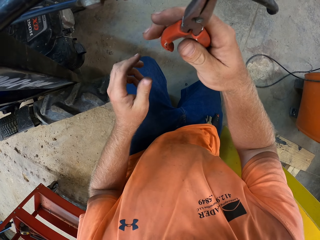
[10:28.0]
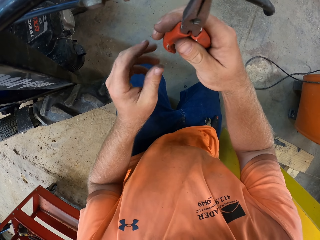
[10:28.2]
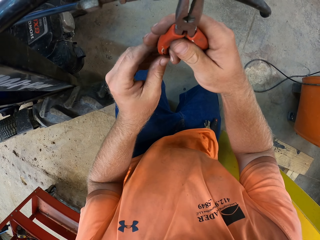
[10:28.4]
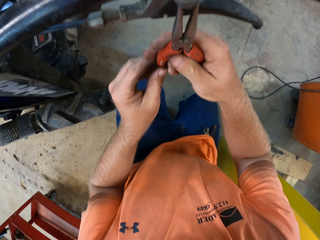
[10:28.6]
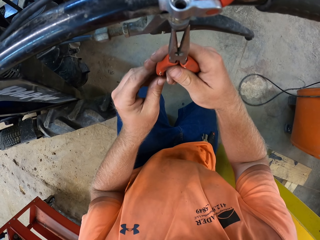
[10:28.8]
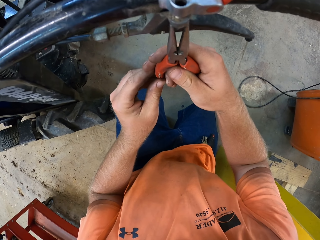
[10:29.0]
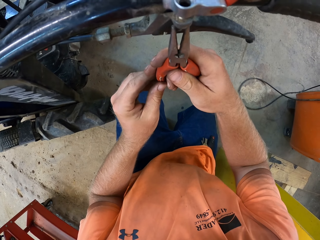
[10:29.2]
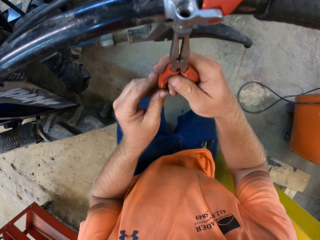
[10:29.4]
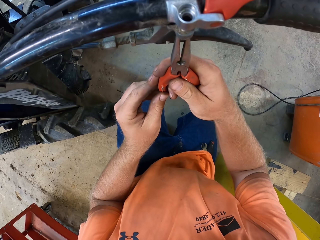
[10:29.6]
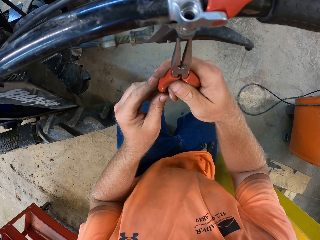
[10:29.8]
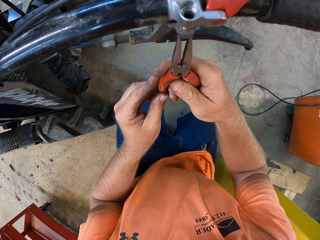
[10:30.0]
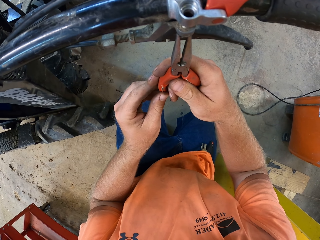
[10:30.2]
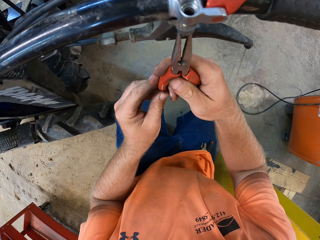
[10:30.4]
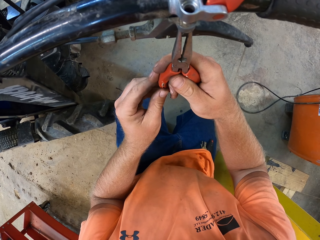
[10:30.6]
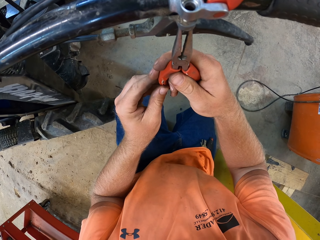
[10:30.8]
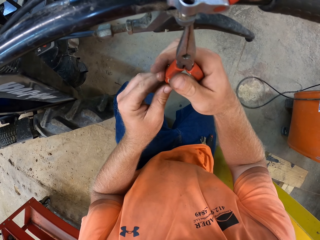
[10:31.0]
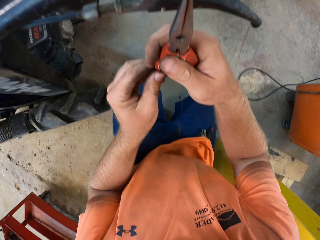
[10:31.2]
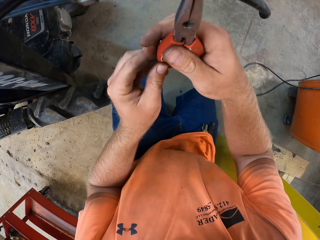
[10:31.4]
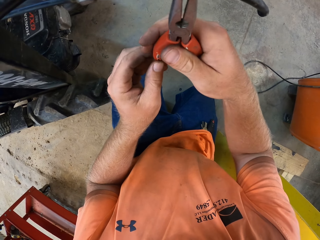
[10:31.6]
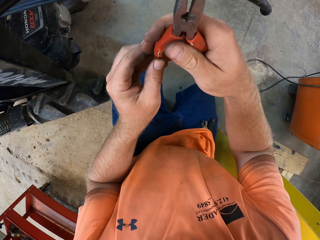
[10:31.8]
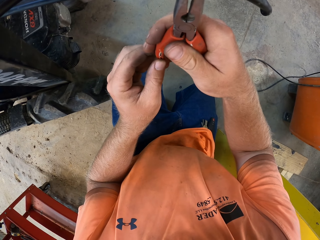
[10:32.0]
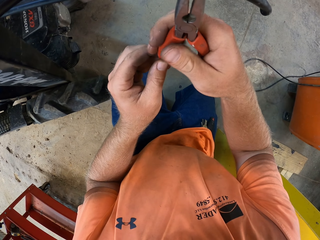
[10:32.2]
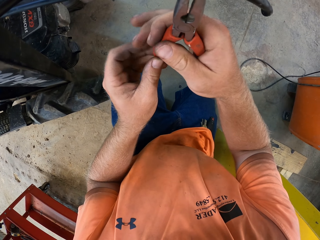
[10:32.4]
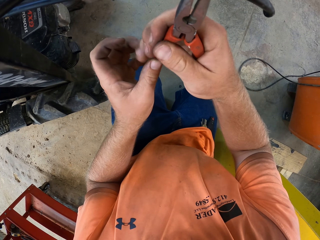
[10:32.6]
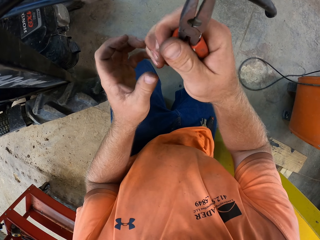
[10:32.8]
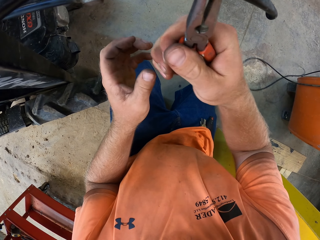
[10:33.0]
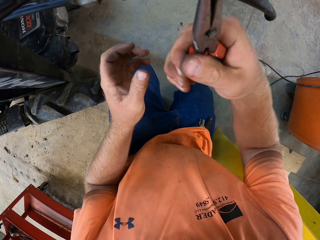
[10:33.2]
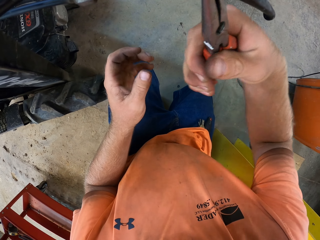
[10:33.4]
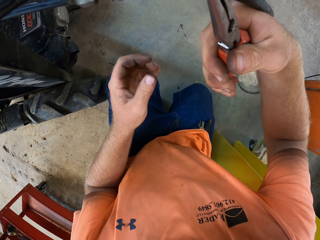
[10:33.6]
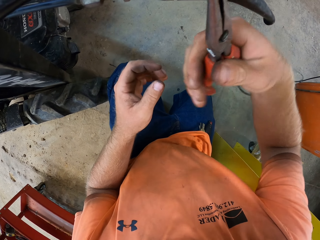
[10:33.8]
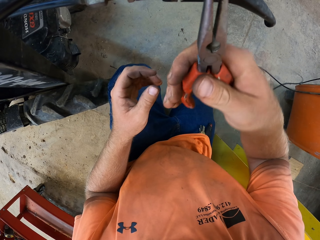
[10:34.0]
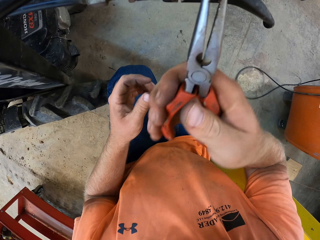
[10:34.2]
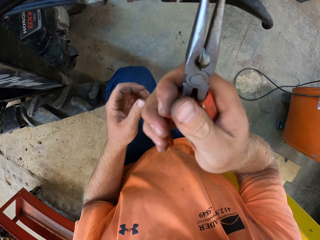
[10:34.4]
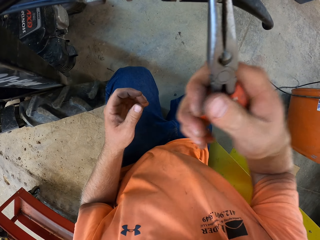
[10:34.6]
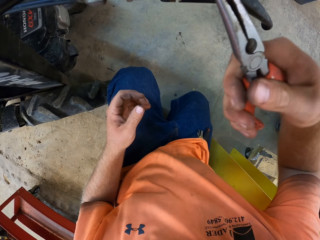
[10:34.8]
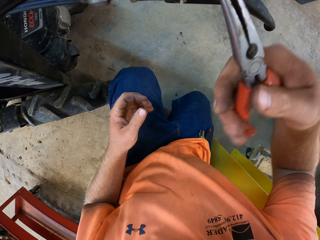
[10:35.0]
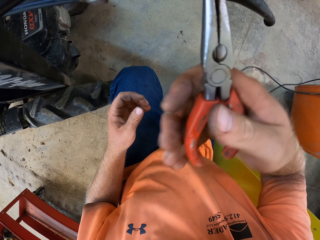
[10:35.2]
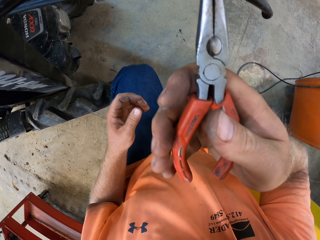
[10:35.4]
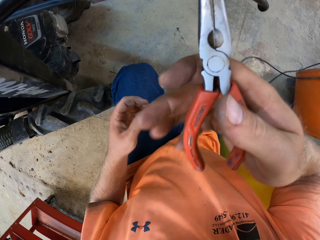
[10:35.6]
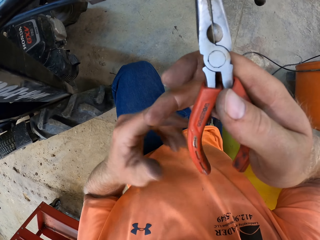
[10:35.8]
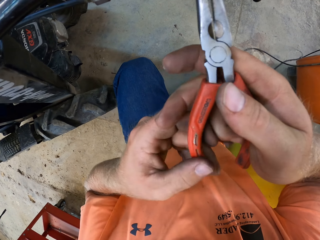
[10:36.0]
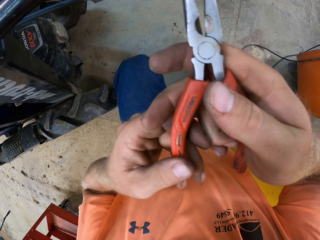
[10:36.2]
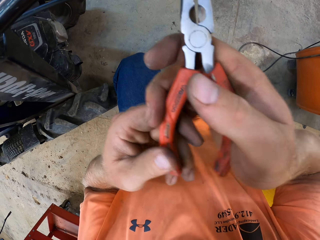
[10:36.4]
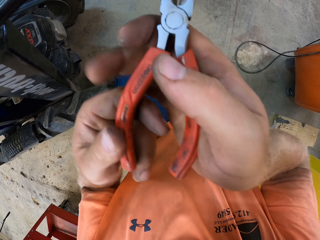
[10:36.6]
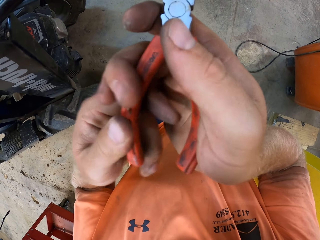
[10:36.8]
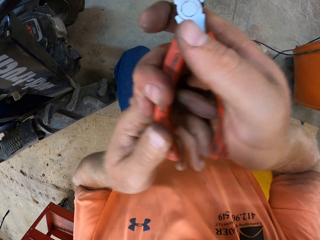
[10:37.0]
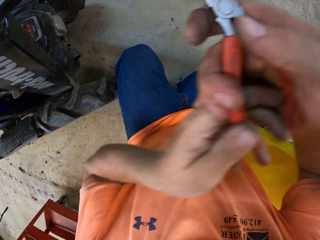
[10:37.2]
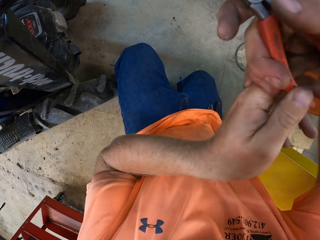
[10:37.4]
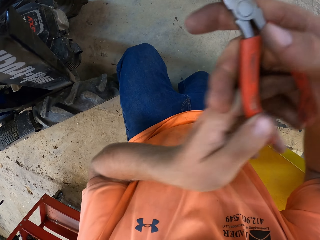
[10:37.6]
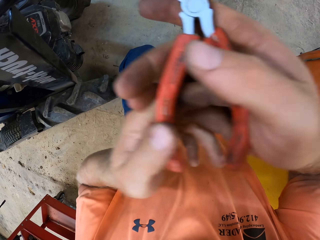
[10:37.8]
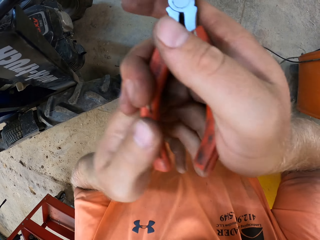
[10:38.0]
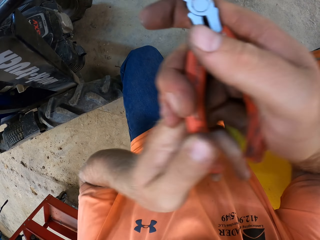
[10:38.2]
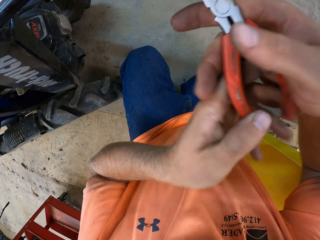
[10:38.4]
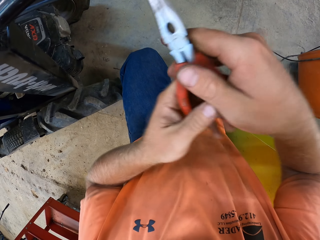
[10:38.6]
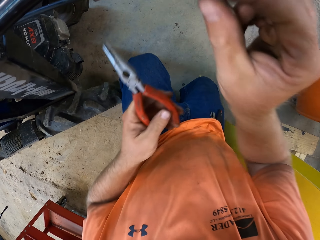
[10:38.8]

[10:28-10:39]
The camera wearer screws the bolt on the handle of the lawn mower with the plier in both hands. He screws the bolt on the handle of the lawn mower with the plier in his right hand. He screws the bolt on the handle of the lawn mower with the plier in both hands.

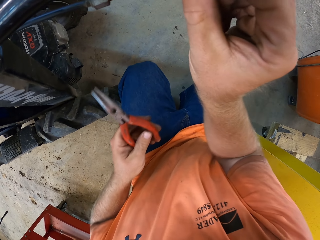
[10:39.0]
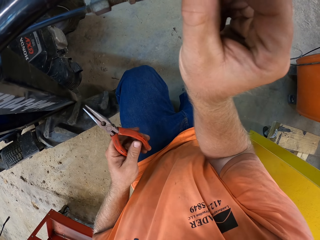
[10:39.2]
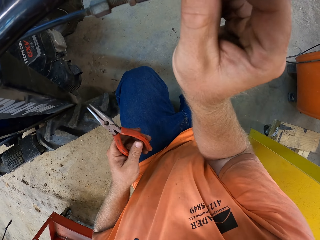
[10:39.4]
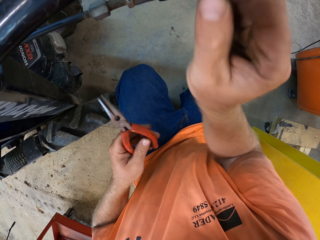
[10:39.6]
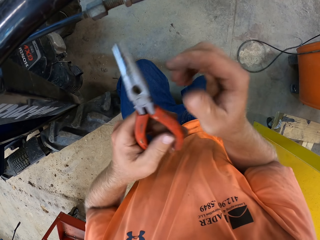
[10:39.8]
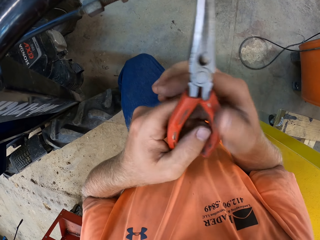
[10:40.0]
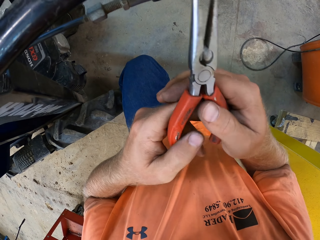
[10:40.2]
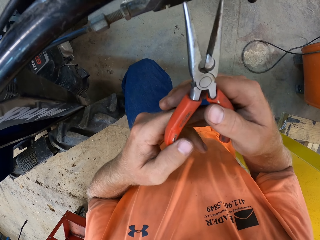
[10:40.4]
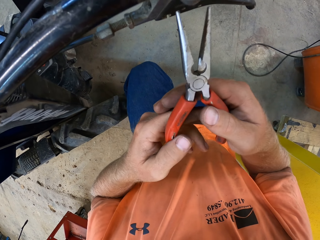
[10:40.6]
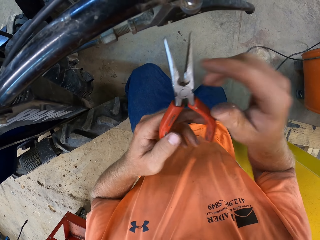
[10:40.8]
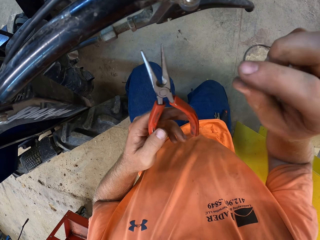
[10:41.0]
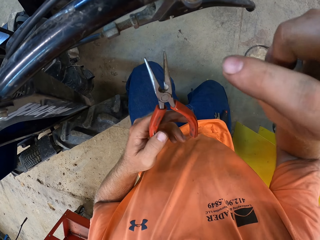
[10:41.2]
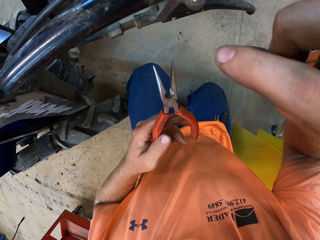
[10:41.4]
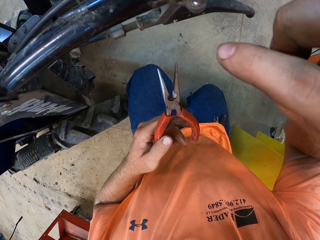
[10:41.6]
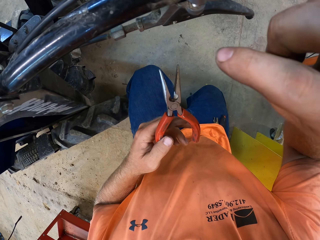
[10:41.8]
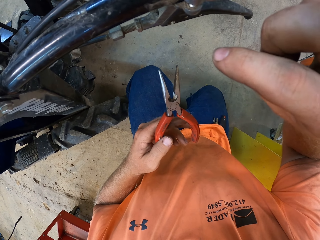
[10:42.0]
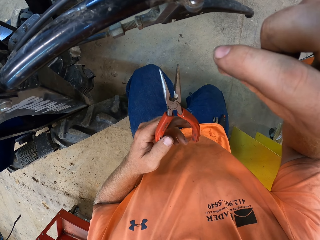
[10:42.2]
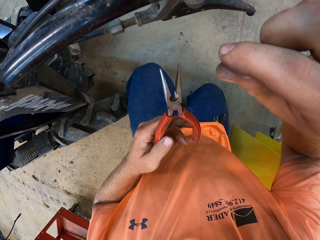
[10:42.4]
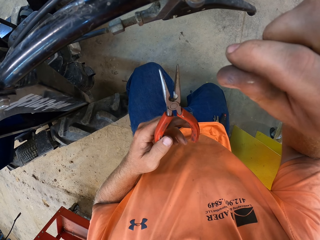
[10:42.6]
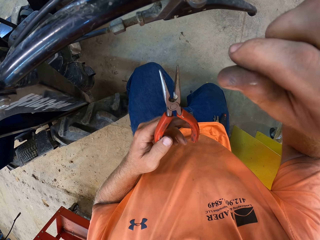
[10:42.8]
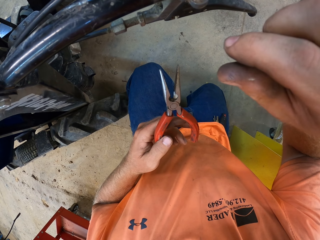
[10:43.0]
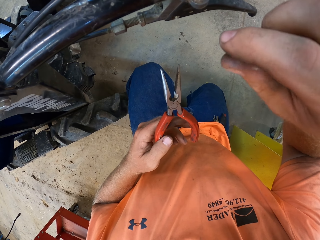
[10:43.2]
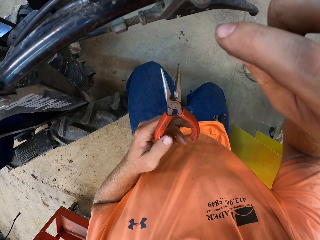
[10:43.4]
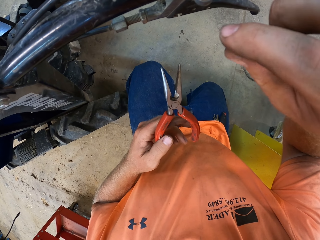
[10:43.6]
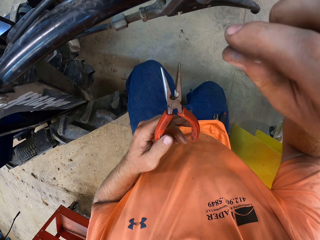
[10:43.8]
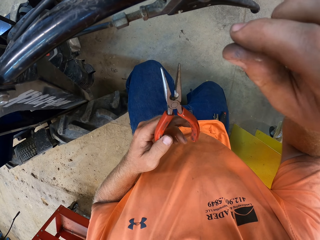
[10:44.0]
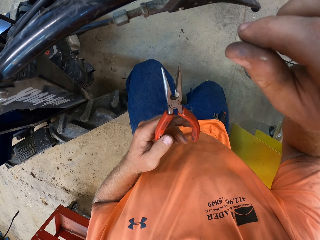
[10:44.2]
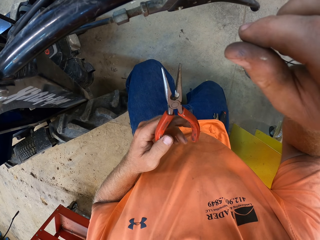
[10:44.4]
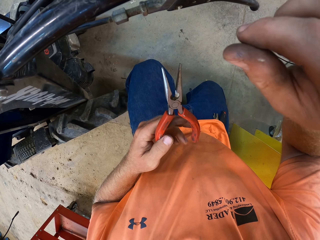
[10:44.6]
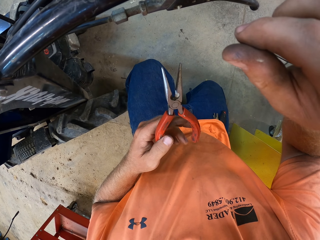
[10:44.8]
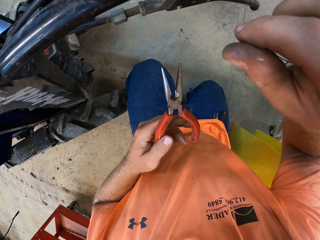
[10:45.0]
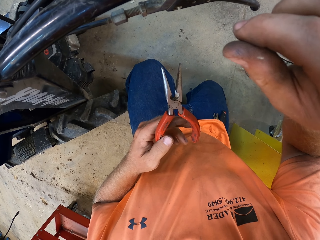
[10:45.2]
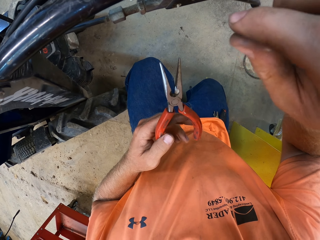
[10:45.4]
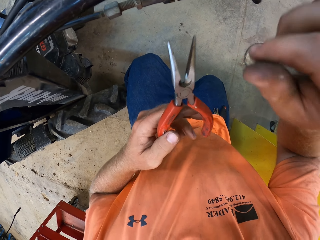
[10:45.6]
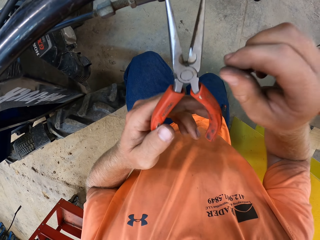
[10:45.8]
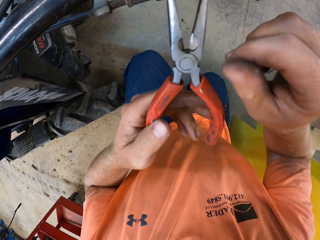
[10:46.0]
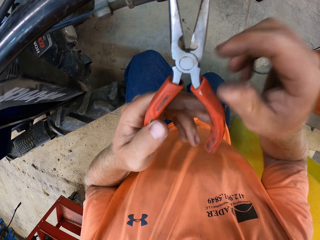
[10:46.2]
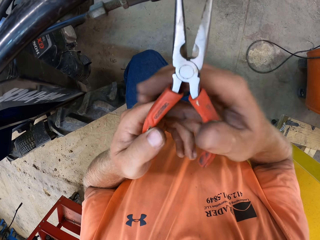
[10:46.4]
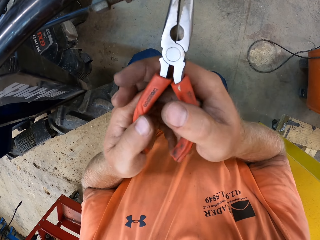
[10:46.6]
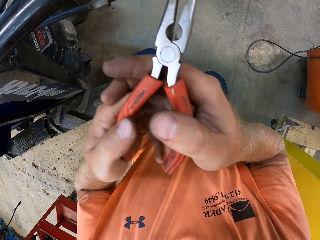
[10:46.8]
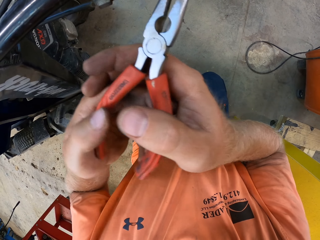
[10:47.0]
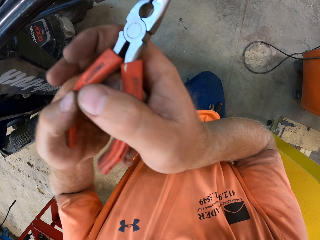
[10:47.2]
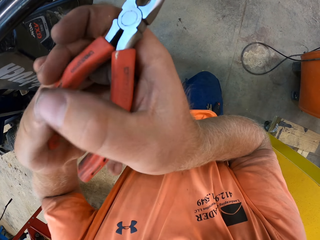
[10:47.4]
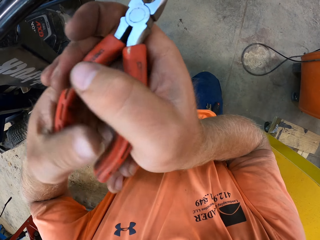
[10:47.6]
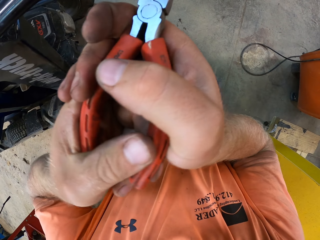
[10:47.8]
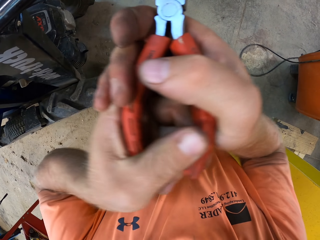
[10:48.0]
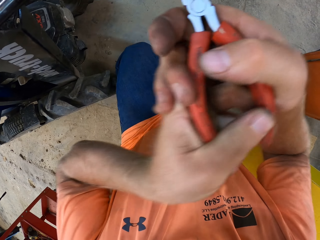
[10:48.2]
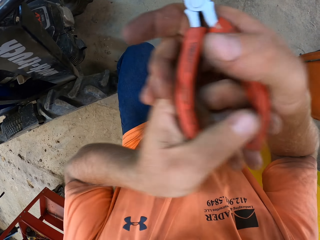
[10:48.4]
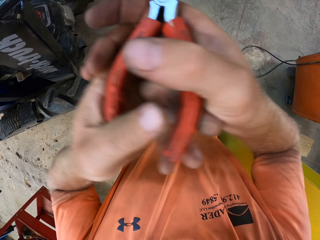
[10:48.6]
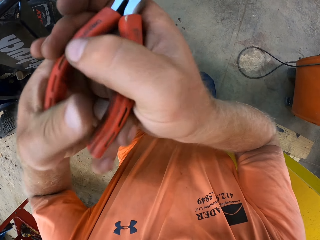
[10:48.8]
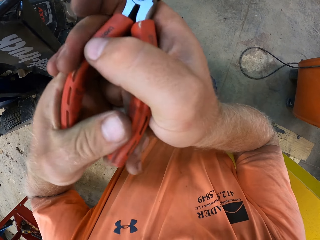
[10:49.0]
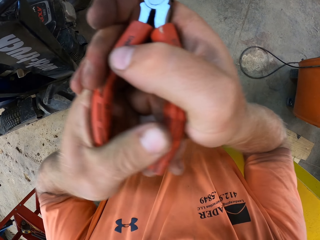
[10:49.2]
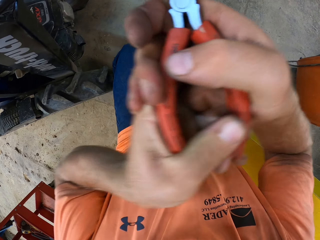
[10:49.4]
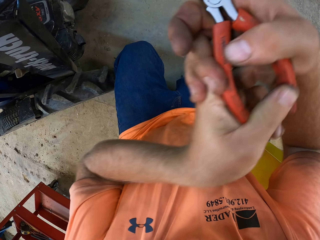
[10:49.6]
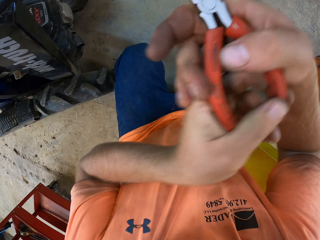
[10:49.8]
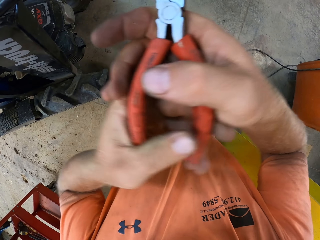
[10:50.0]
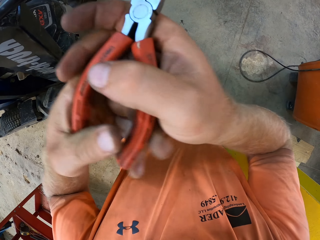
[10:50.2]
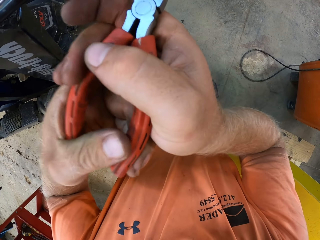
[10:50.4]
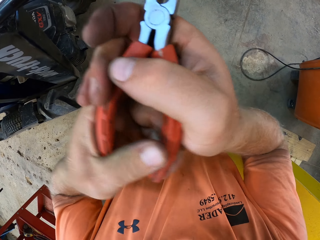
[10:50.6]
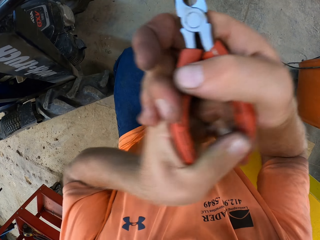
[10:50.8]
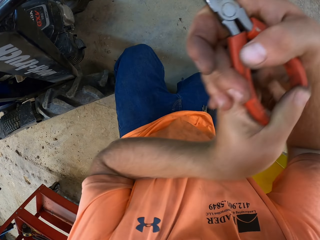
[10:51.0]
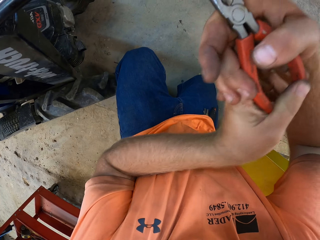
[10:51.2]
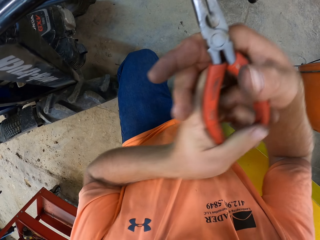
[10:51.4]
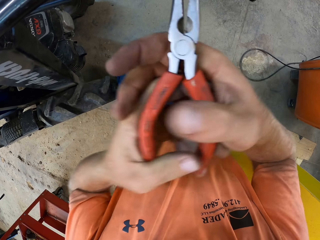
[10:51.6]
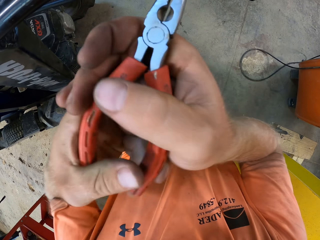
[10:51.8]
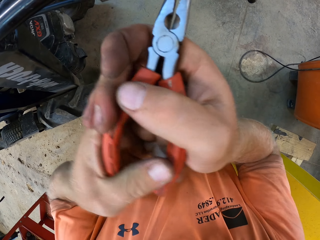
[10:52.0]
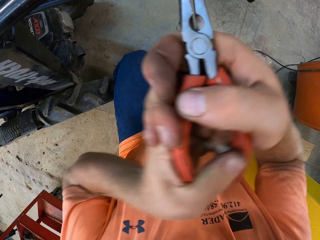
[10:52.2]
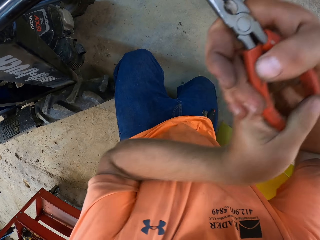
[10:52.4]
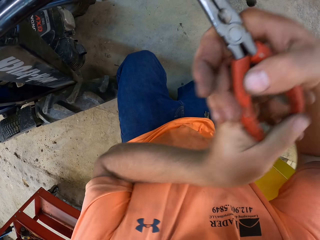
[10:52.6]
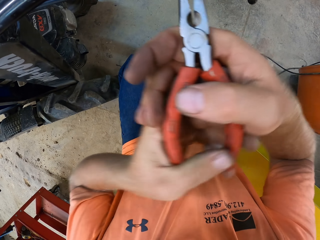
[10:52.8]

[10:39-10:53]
The camera wearer adjusts the bolt on the handle of the lawn mower with his right hand. He scratches his face. He screws the bolt on the handle of the lawn mower with the plier in both hands. He adjusts the nut.
